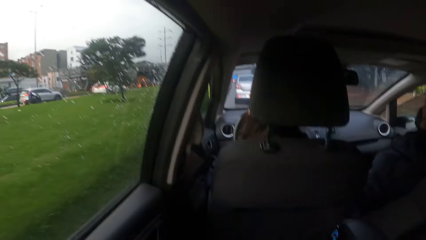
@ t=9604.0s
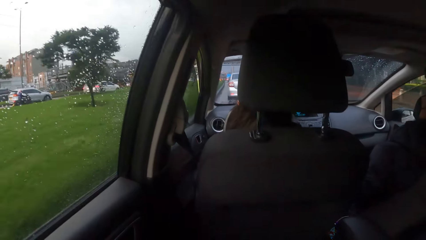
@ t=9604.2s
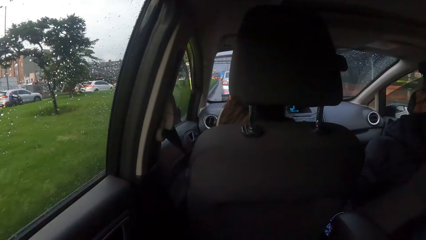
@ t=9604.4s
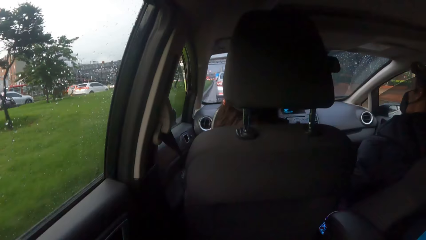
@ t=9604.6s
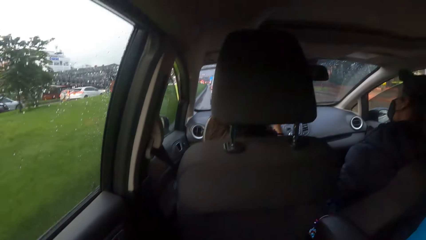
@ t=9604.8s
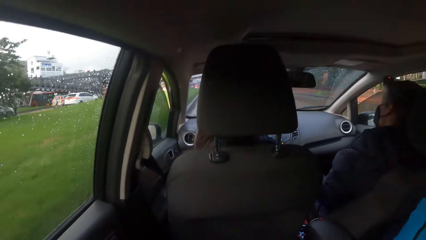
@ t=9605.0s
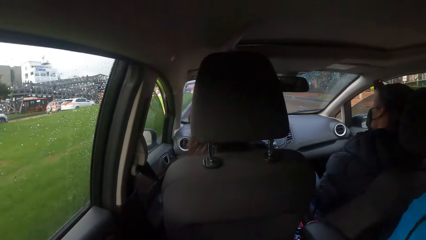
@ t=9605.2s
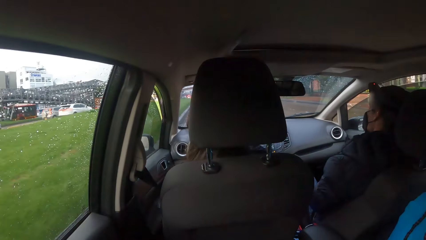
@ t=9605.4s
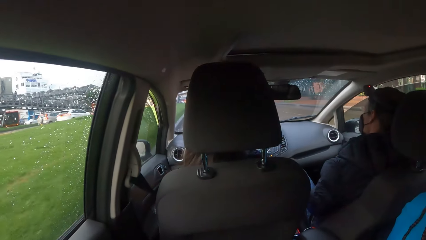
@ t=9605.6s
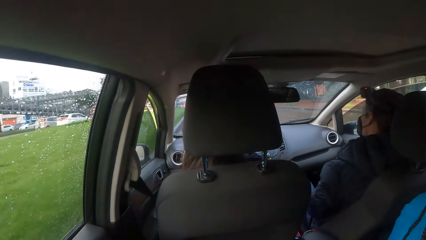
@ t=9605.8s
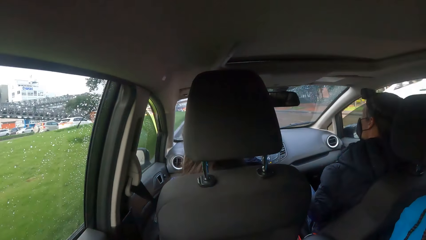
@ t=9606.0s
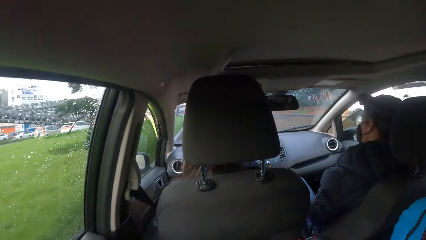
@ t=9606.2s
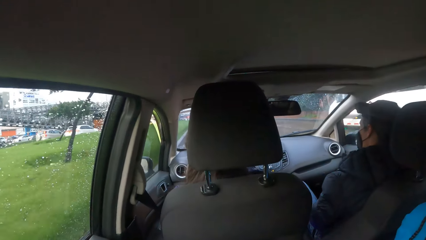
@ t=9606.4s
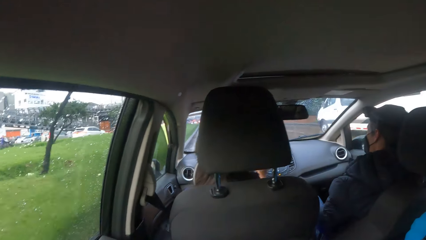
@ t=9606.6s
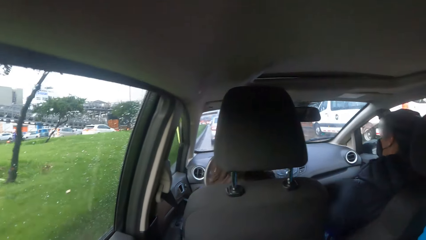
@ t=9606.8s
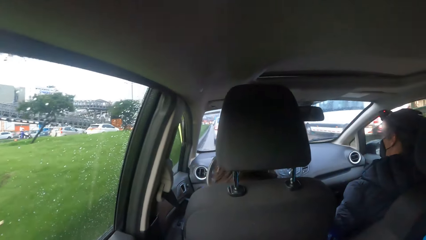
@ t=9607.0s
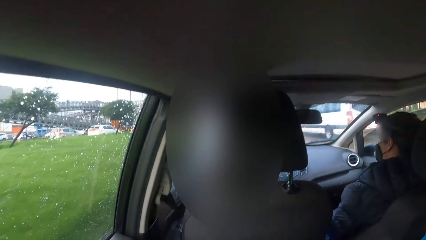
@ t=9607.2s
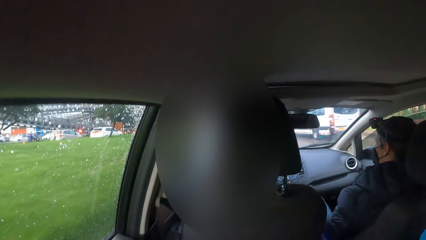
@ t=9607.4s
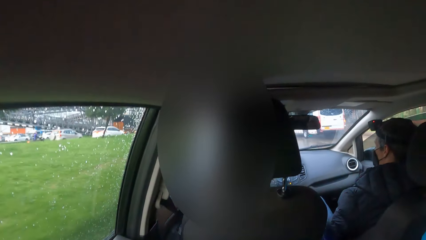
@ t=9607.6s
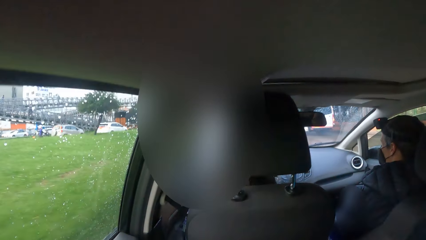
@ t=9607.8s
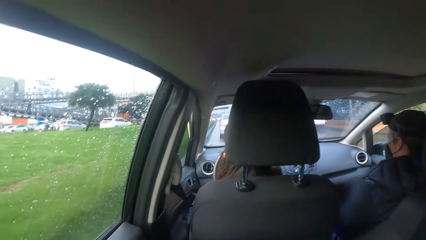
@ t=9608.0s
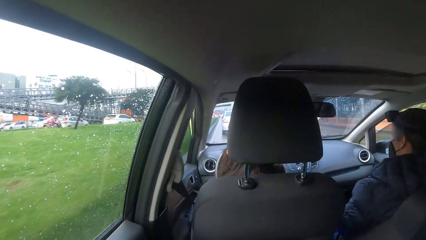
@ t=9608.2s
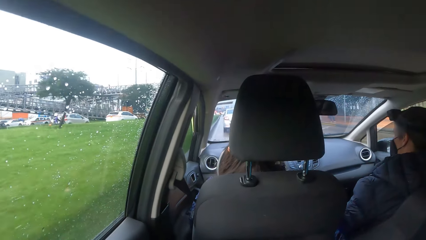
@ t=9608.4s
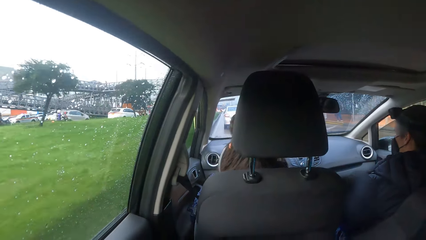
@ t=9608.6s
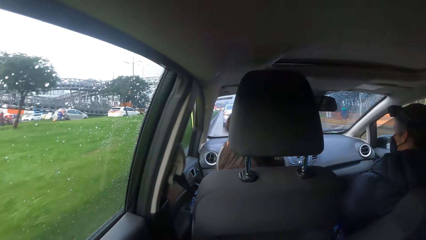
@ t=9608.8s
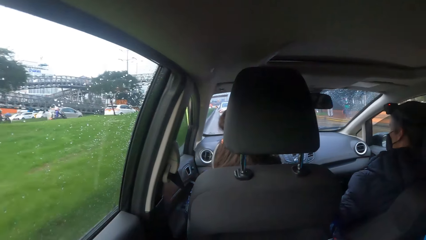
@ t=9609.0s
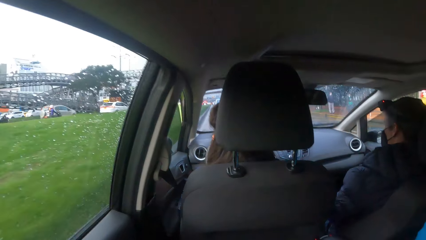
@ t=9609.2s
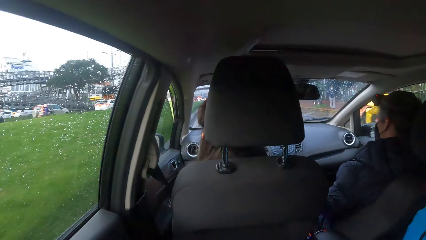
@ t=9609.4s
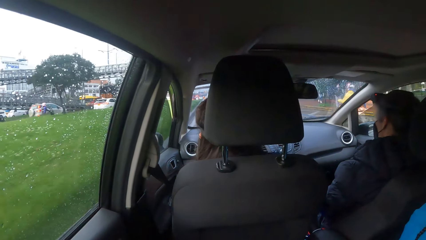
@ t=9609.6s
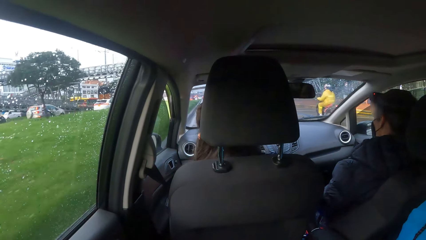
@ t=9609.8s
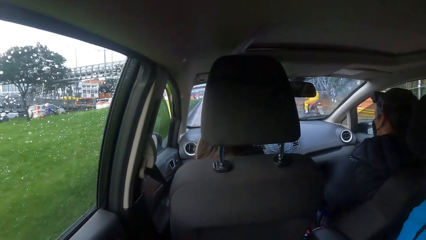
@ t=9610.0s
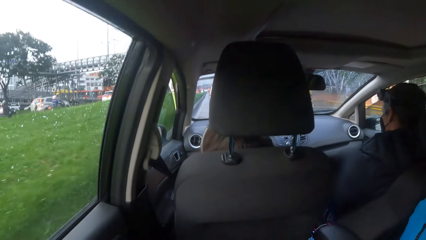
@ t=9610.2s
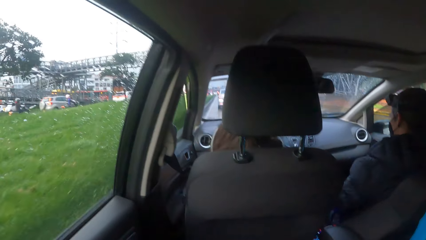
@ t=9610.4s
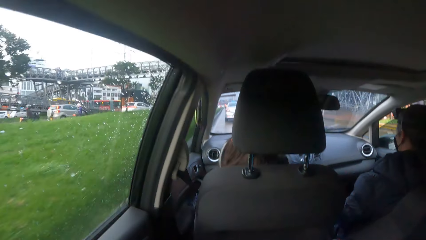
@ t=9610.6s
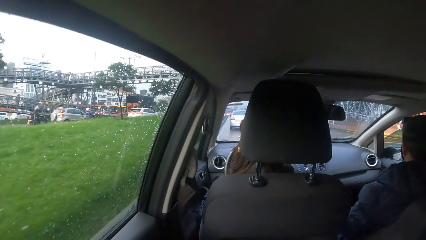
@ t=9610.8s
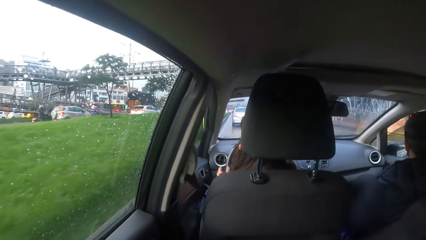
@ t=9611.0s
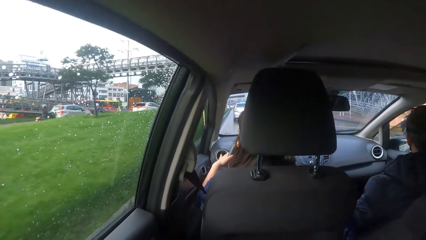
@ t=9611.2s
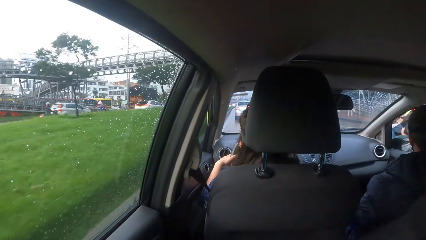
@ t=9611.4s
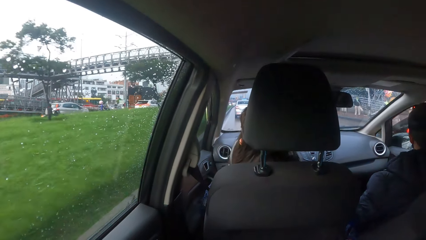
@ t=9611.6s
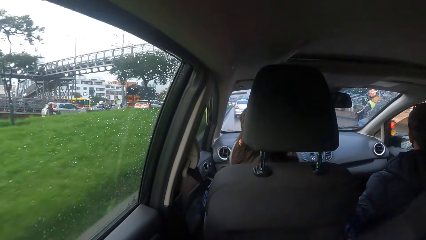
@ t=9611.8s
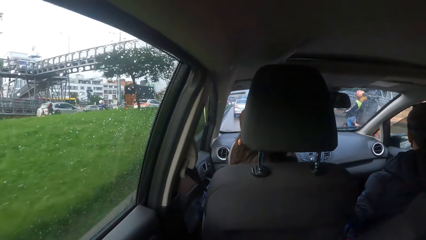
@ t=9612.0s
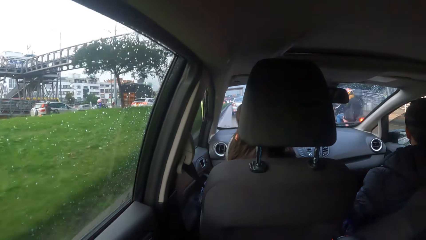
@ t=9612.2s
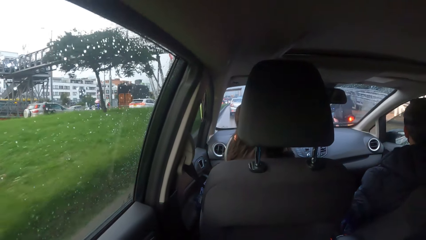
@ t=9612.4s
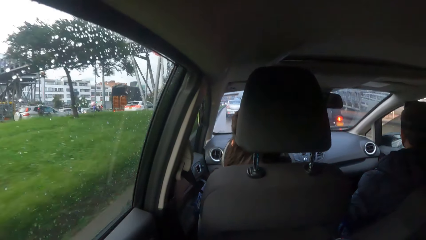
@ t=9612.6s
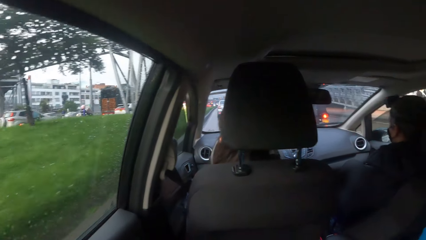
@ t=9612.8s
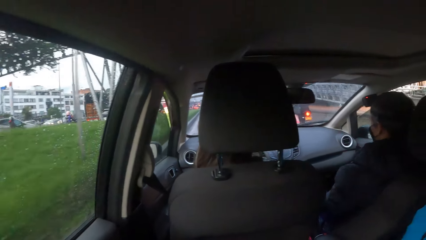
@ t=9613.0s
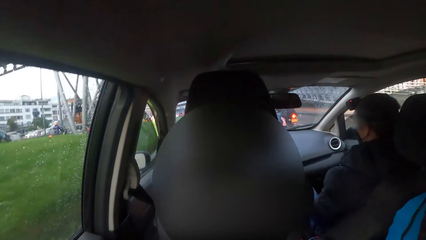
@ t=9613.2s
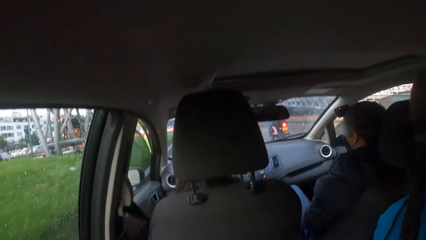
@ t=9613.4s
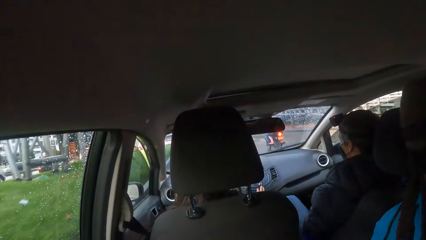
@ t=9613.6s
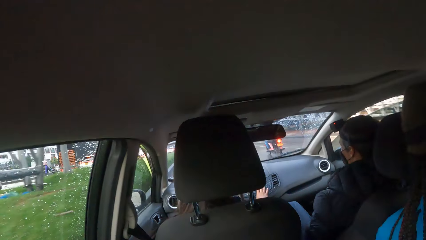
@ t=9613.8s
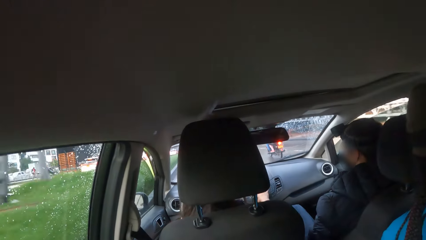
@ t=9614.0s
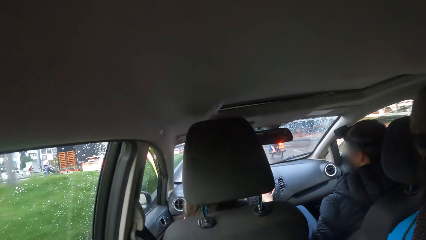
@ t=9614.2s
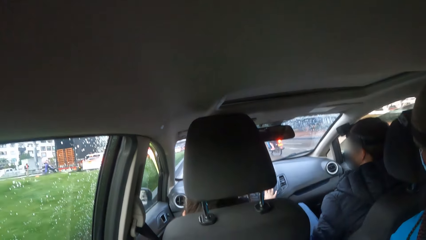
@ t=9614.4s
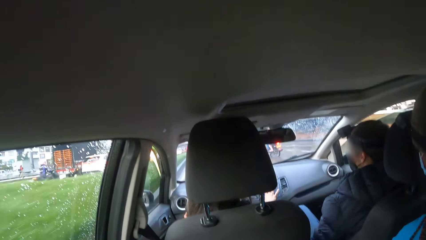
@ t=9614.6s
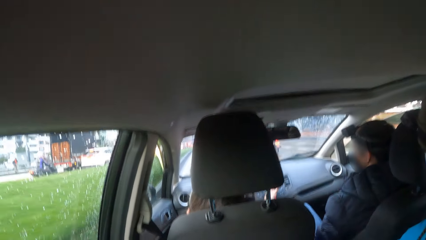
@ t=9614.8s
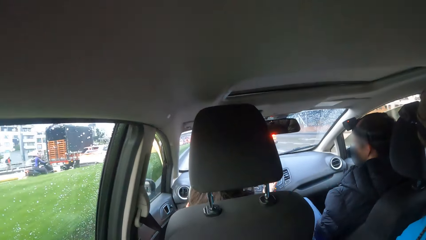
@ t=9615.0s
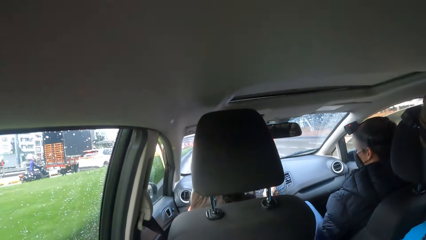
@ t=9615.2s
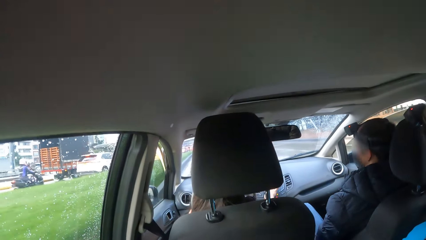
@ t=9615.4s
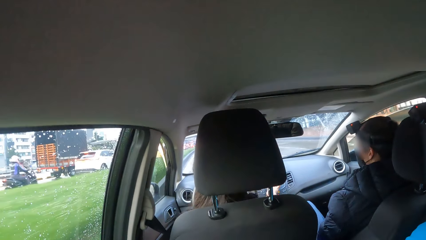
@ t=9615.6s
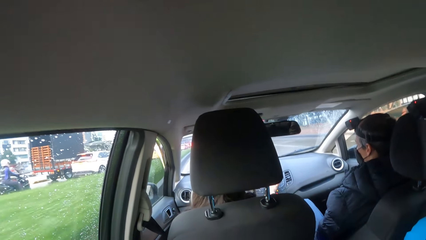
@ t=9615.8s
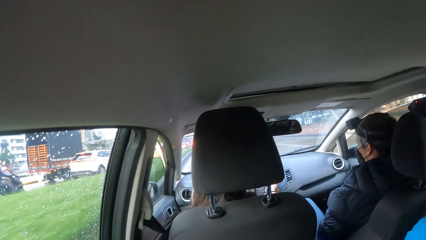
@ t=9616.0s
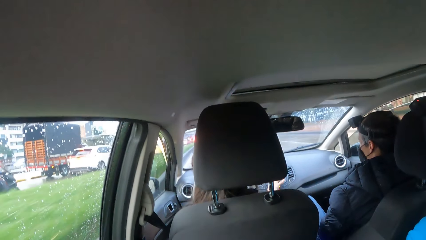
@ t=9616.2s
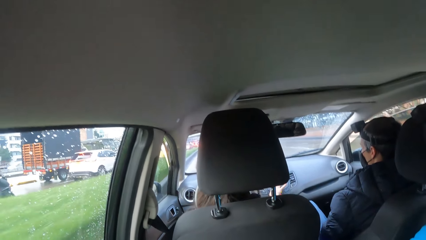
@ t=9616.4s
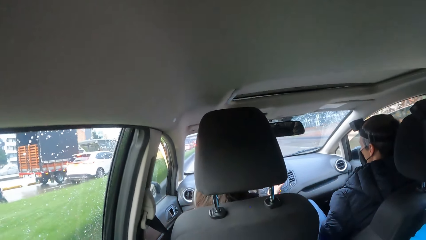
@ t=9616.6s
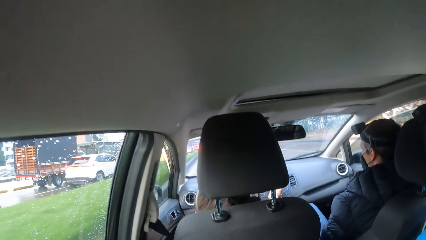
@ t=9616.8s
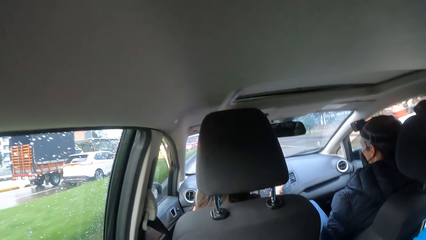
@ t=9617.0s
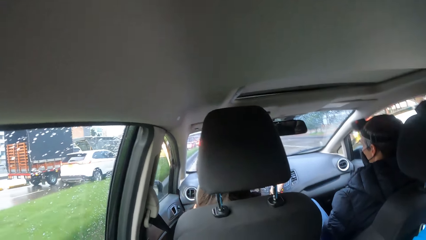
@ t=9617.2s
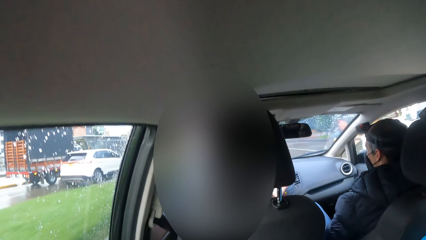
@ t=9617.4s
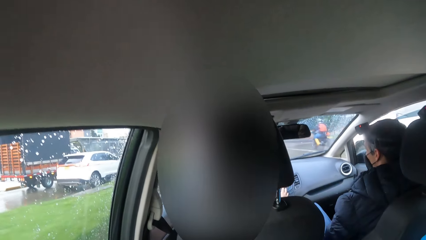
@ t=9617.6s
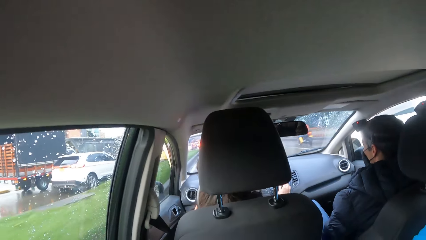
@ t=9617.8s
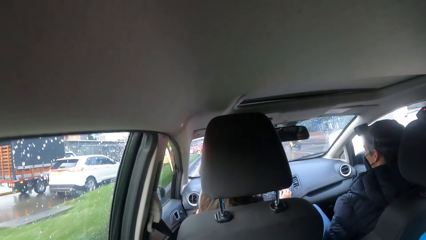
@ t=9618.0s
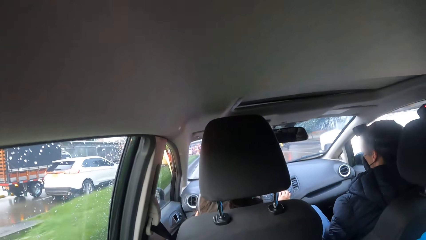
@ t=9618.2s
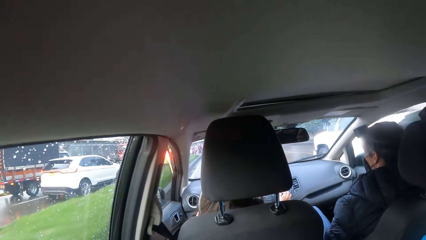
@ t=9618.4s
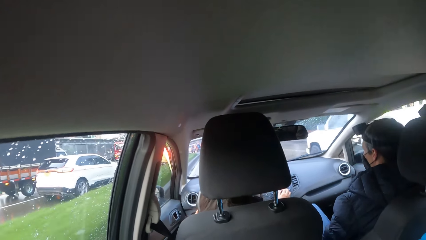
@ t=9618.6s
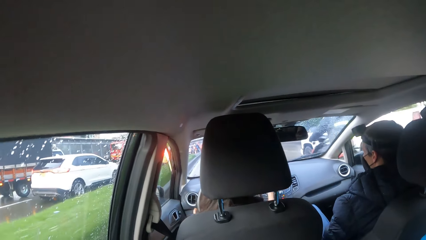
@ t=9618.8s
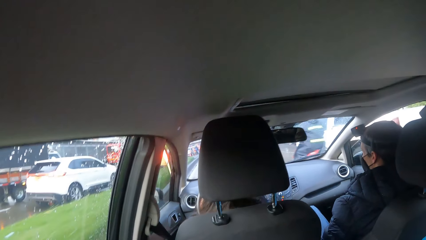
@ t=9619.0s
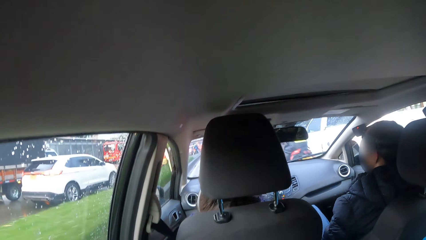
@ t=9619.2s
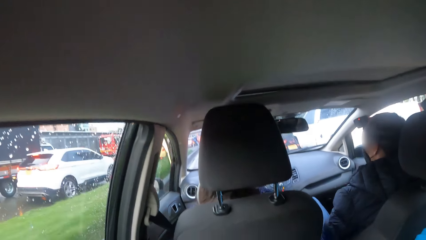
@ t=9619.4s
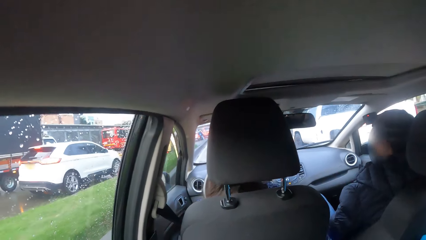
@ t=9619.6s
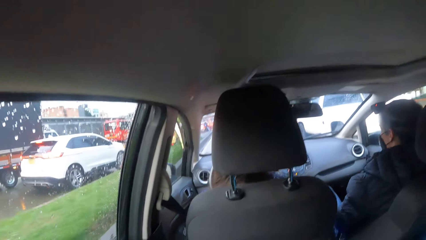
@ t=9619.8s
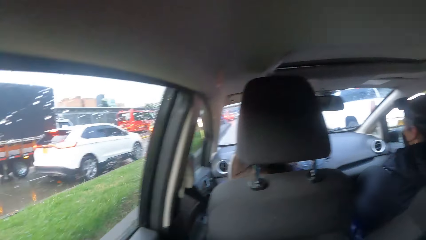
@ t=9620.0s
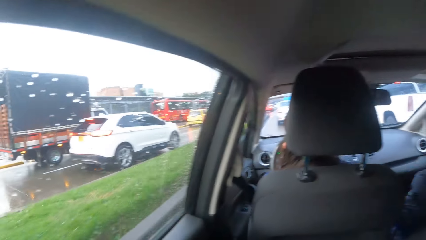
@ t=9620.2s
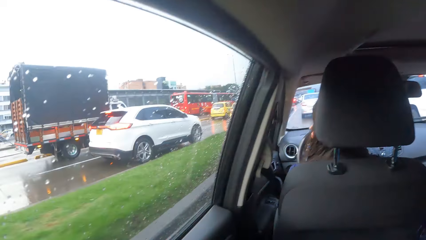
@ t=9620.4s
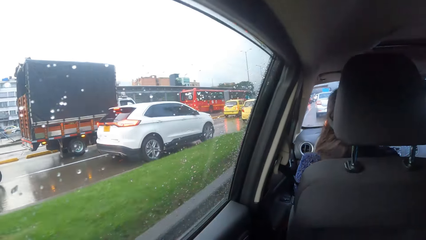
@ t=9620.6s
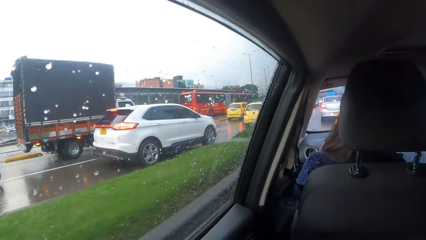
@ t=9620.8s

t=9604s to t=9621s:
A white bus drives past the camera wearer. A white truck drives past the camera wearer.
